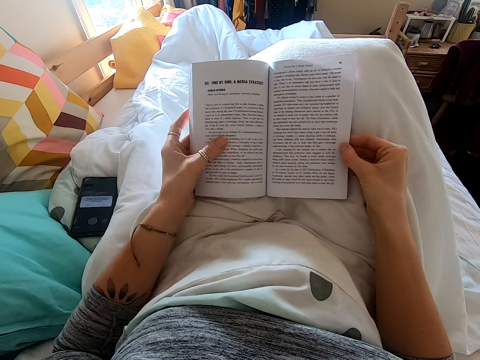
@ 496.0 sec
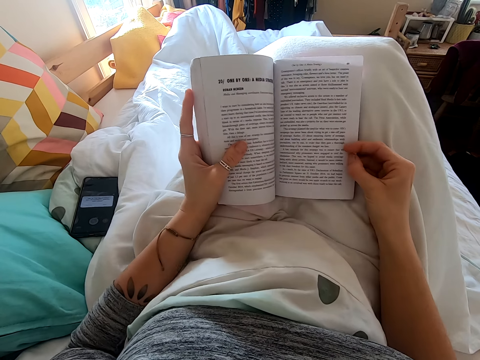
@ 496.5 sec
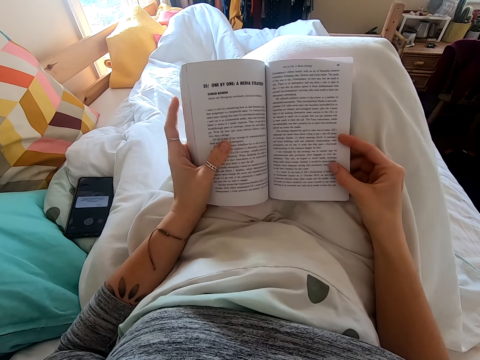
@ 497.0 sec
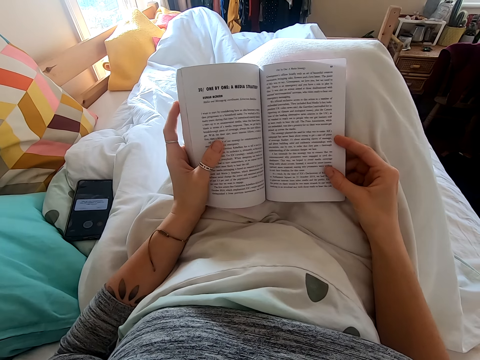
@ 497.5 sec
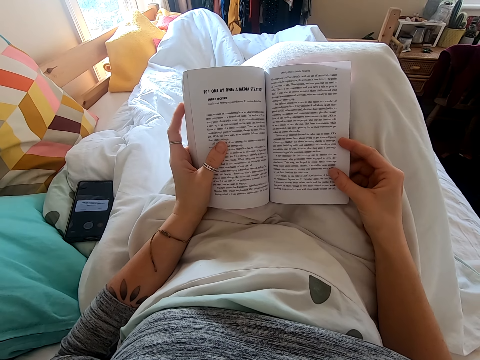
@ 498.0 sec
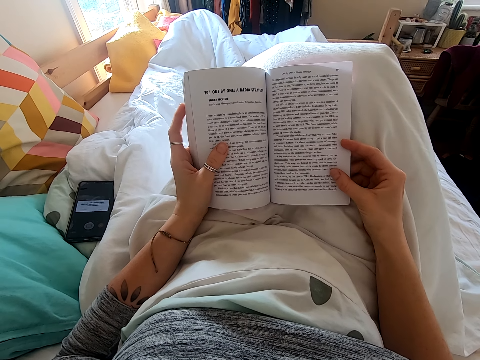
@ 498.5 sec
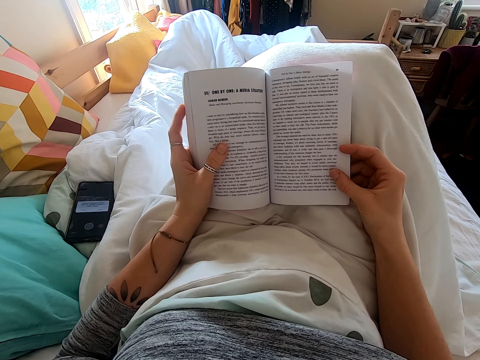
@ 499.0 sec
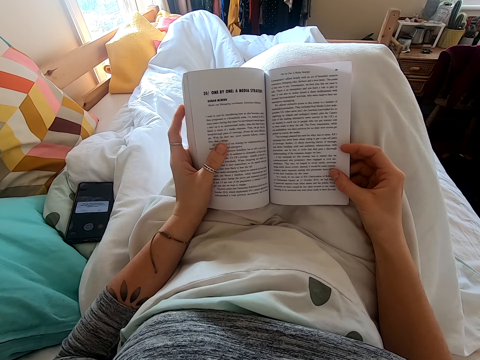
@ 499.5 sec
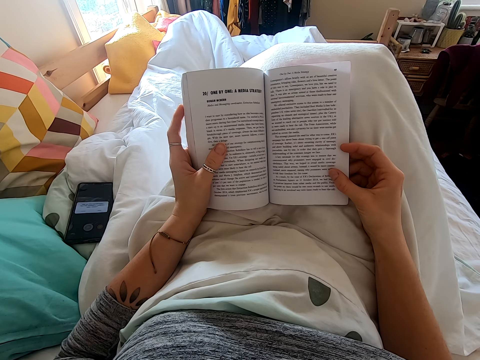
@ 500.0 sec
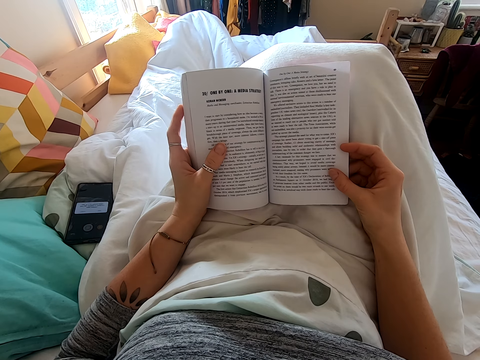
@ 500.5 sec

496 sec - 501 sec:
The camera wearer adjusts the book.

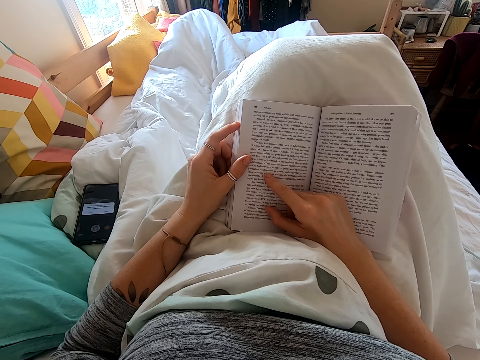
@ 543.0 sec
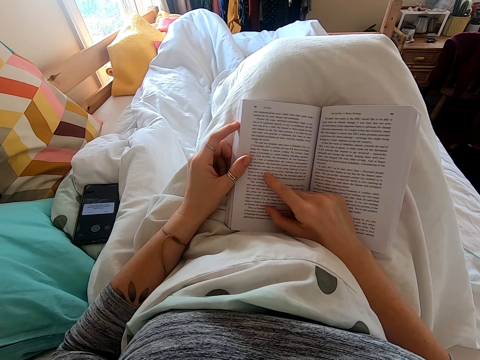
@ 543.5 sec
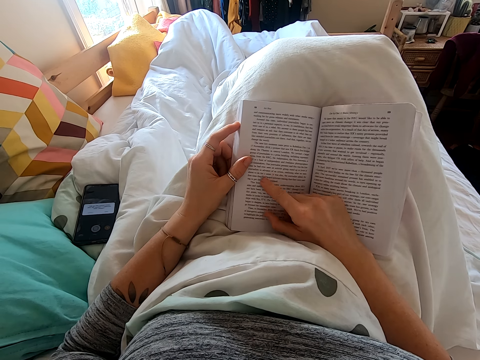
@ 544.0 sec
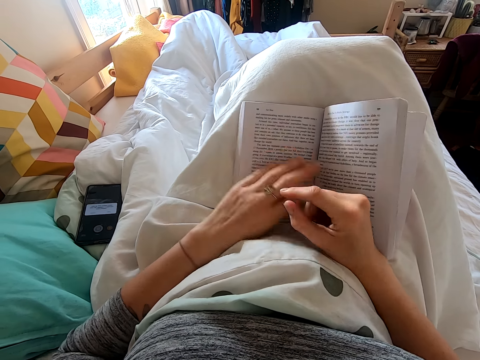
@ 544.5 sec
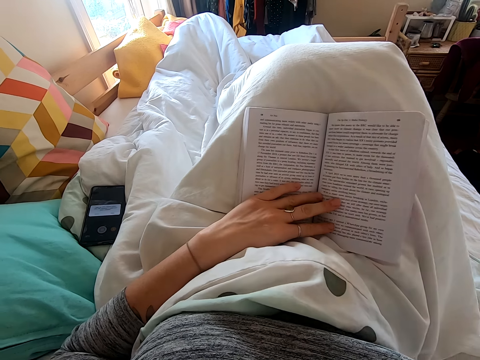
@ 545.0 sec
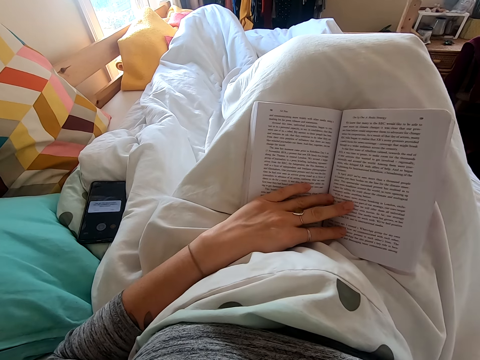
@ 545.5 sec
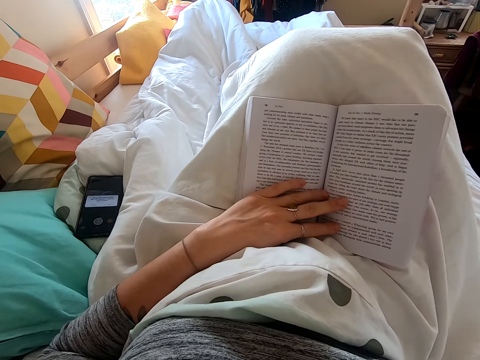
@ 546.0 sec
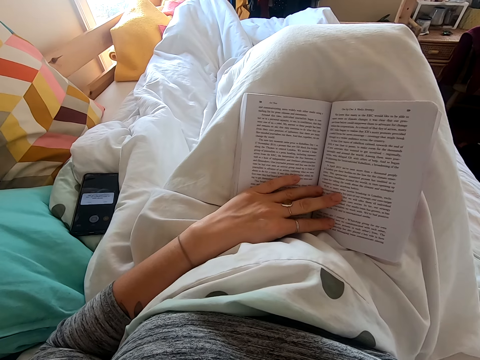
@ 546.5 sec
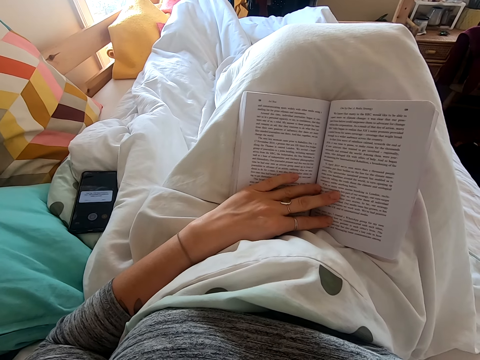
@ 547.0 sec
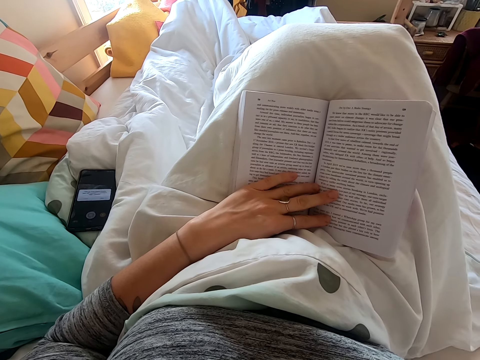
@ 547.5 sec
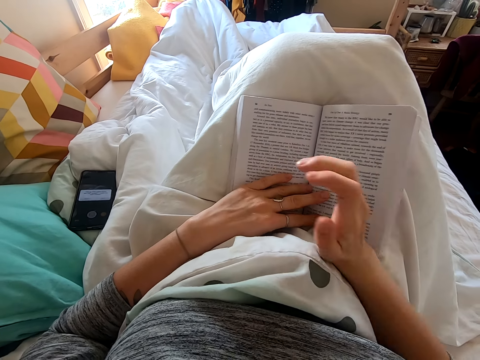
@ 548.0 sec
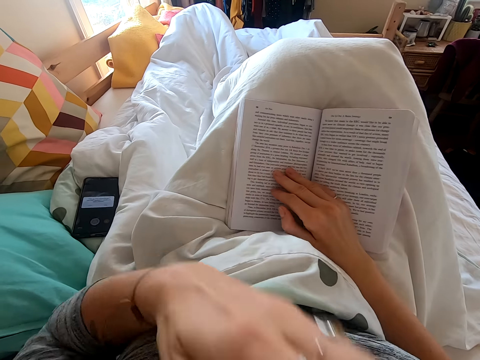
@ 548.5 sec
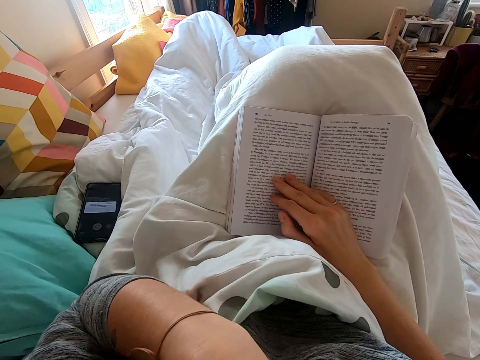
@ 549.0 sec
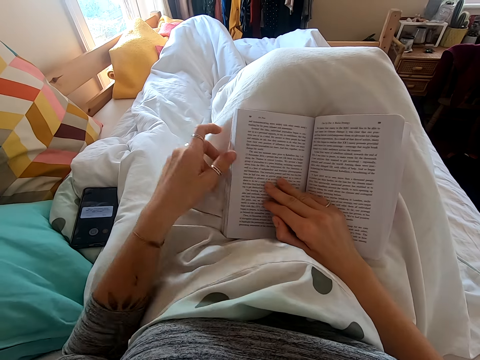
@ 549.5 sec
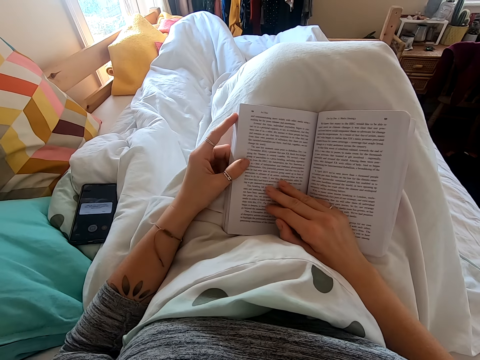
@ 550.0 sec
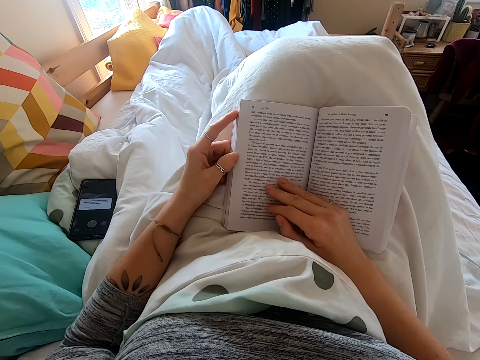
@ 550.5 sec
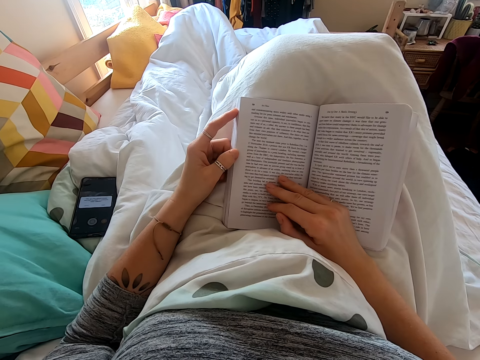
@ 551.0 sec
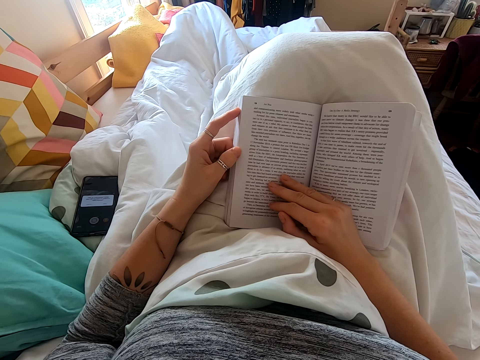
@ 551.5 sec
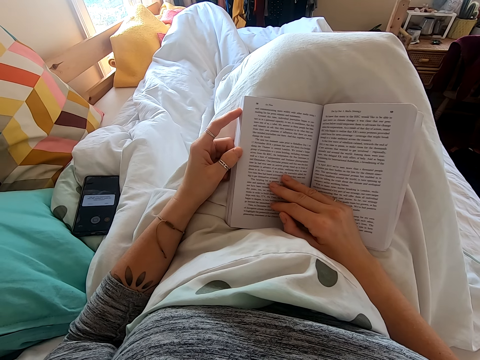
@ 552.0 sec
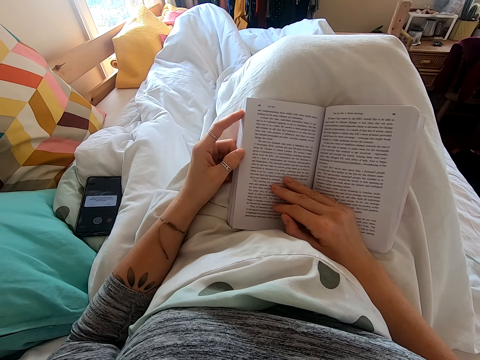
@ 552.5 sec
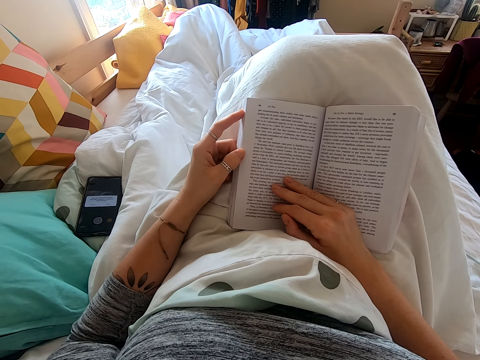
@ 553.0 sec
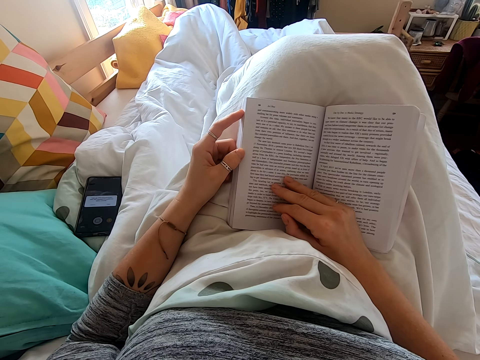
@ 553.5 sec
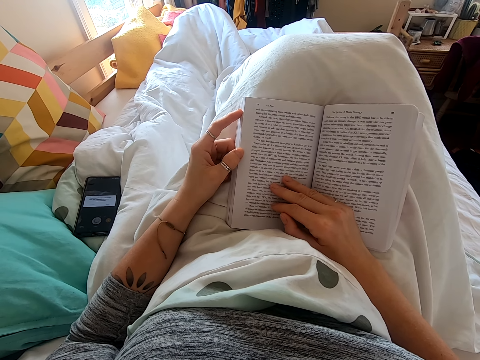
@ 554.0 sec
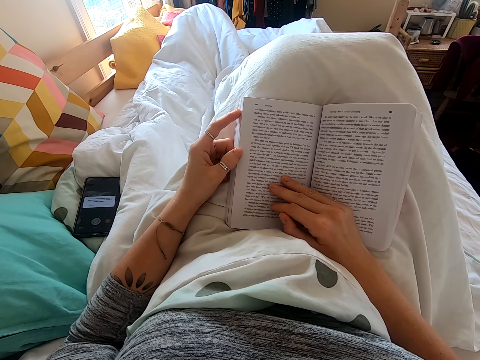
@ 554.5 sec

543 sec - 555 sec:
The camera wearer adjusts the camera. They touch the face. They hold the book with both hands.

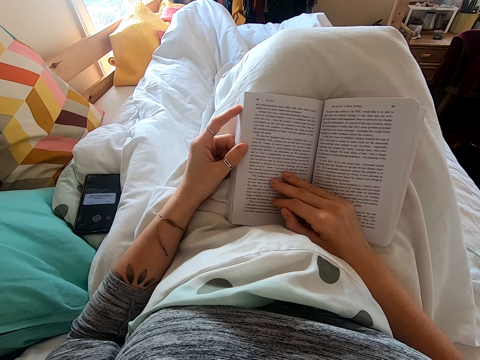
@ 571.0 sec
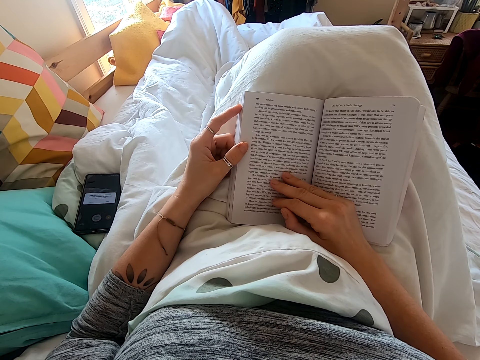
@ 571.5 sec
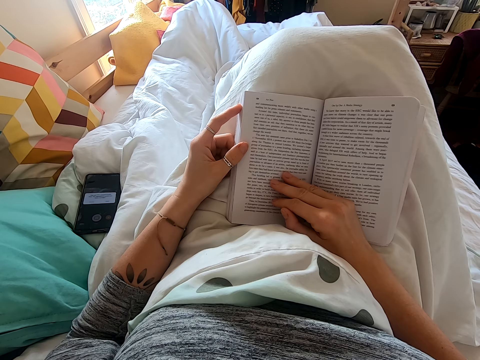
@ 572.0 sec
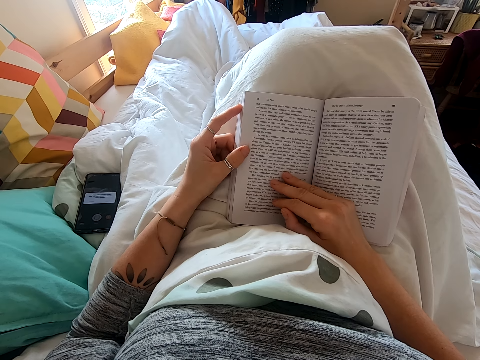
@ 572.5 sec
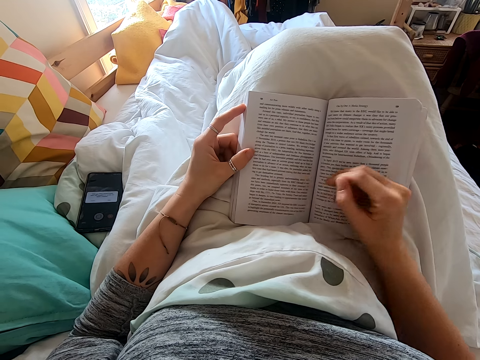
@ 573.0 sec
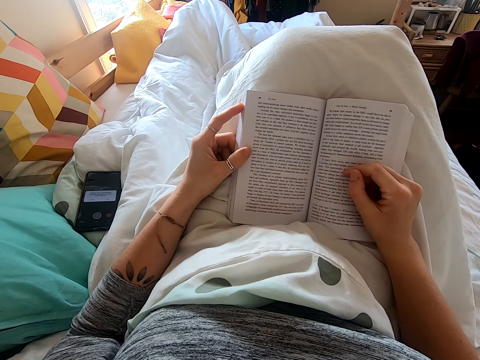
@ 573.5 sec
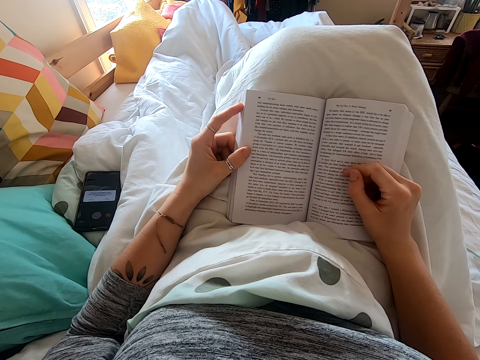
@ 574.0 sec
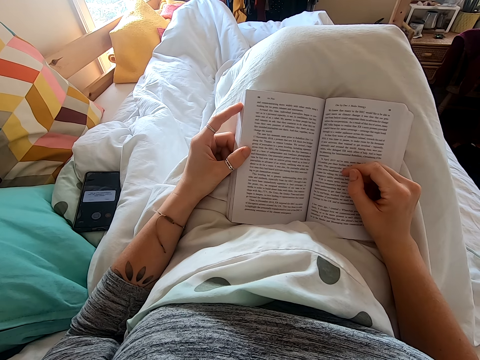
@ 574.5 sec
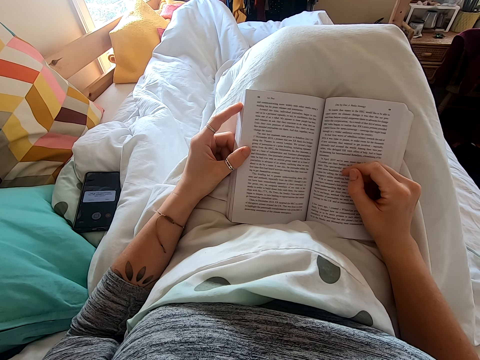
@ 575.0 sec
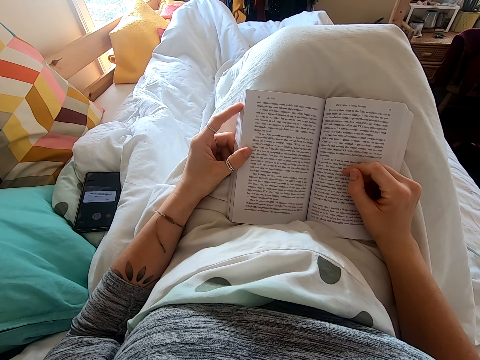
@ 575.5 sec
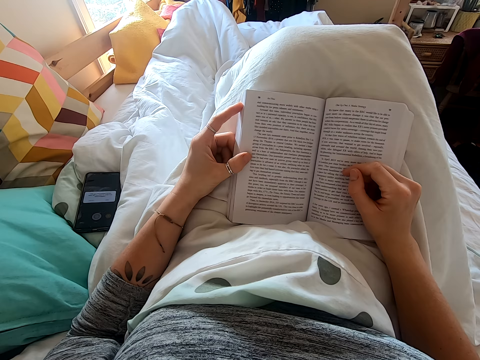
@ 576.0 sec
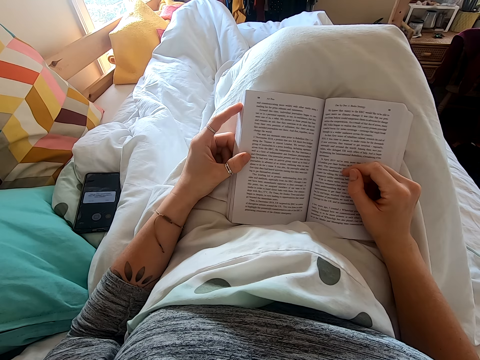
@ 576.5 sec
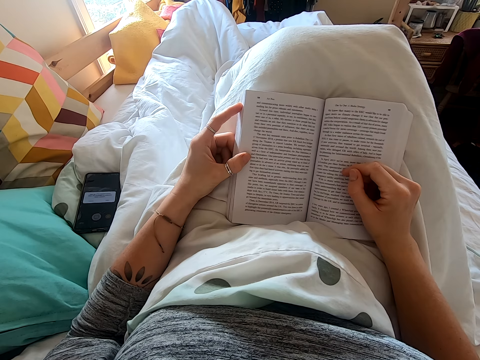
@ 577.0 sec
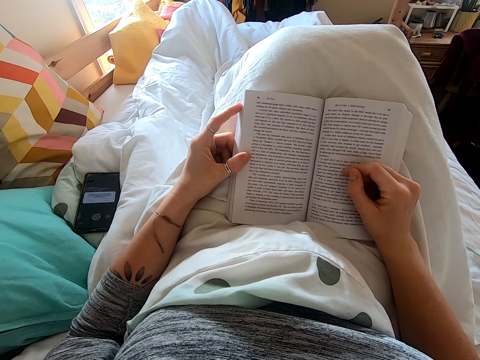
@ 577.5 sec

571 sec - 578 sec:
The camera wearer moves a hand on the book.

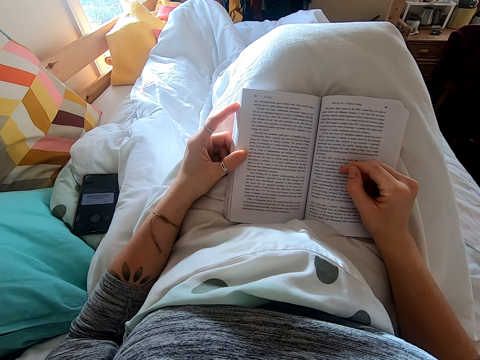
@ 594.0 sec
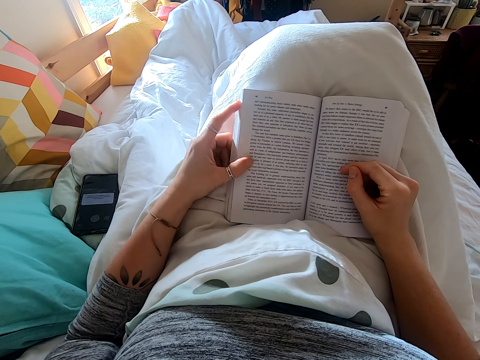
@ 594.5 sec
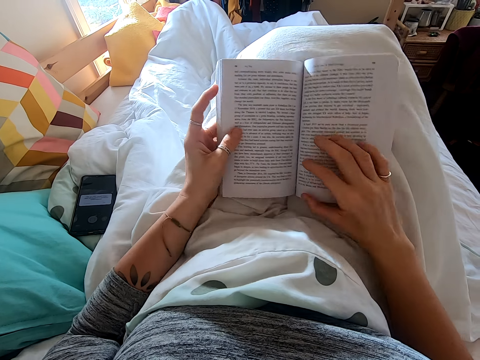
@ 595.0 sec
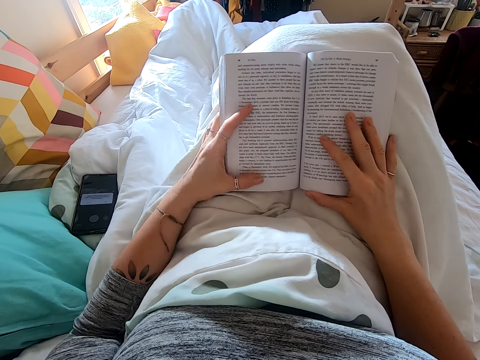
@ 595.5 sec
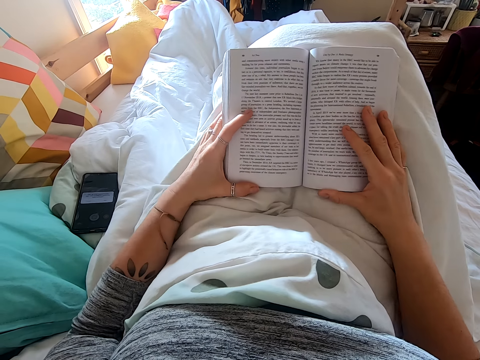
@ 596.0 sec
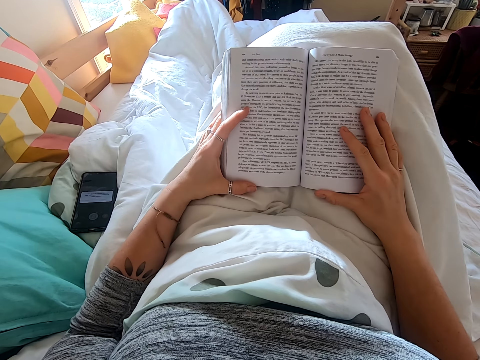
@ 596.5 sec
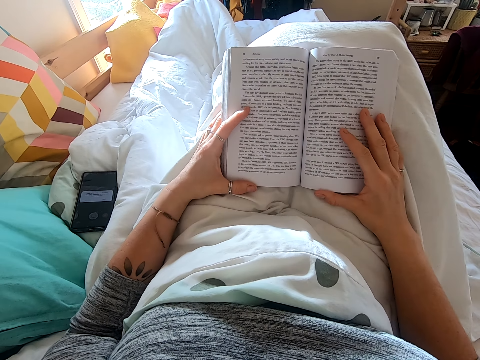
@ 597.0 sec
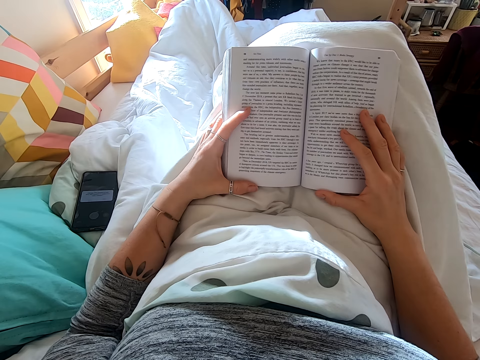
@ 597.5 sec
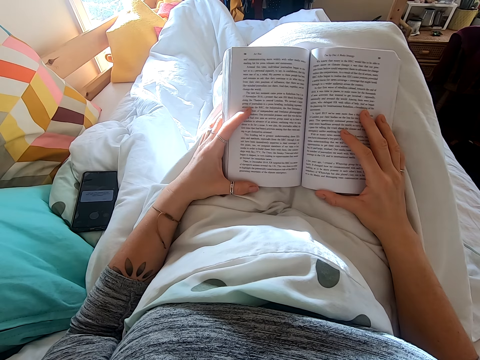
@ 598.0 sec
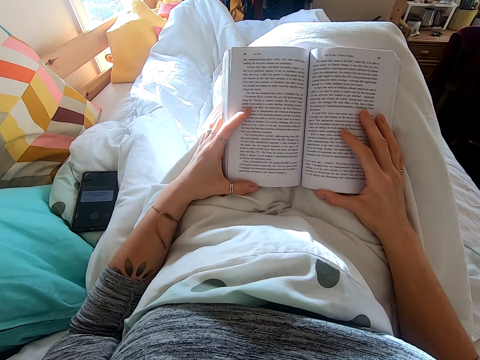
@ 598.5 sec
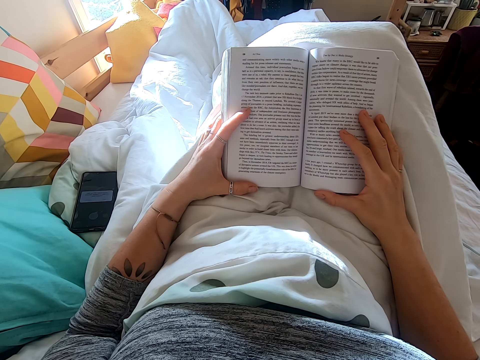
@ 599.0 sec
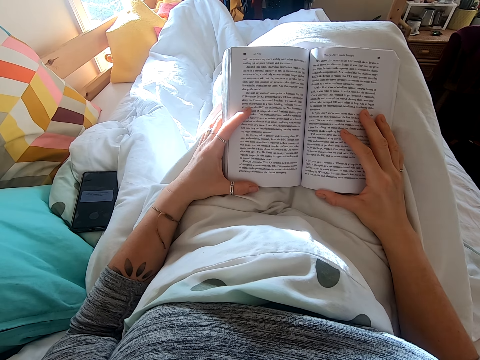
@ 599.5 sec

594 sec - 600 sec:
The camera wearer adjusts the book.
